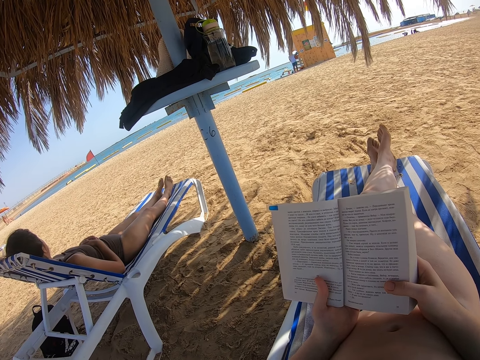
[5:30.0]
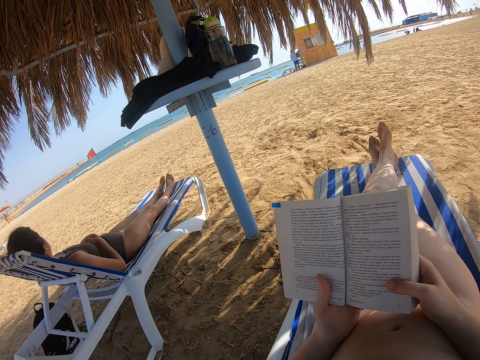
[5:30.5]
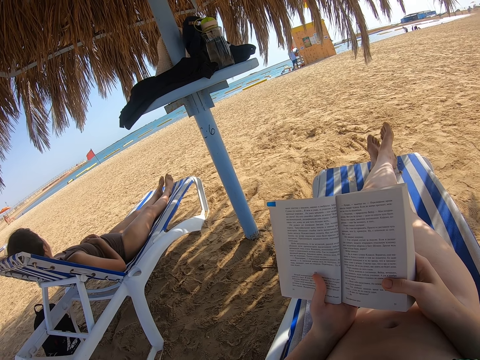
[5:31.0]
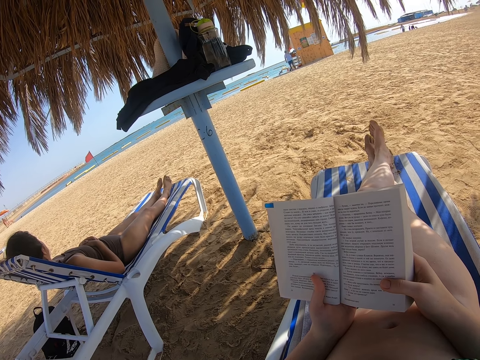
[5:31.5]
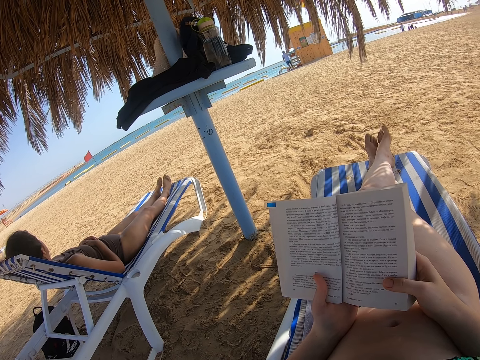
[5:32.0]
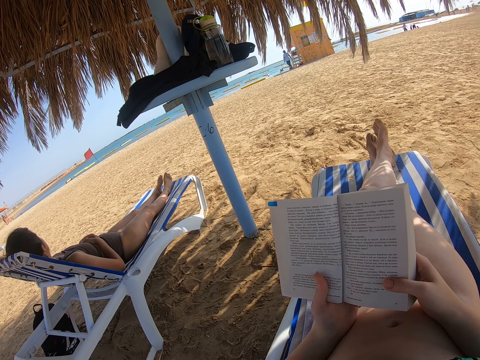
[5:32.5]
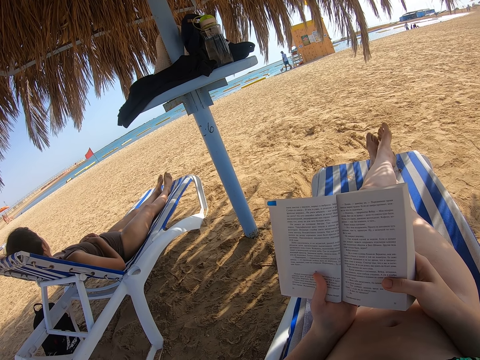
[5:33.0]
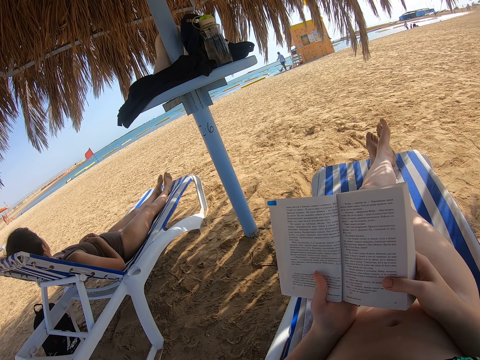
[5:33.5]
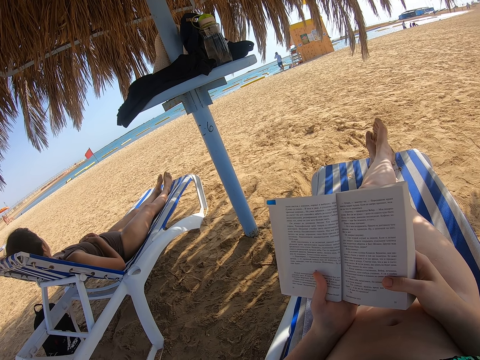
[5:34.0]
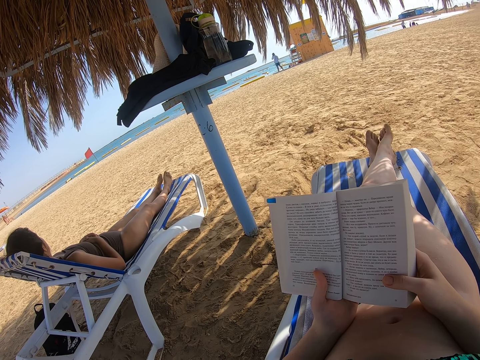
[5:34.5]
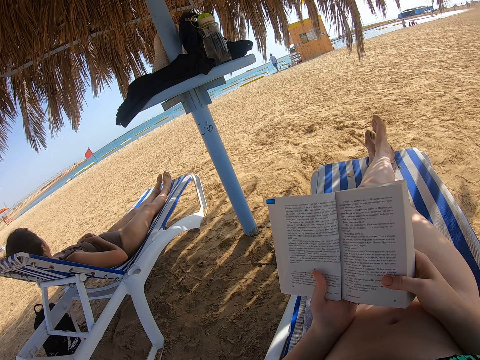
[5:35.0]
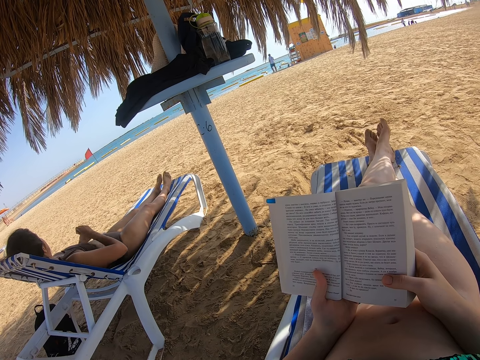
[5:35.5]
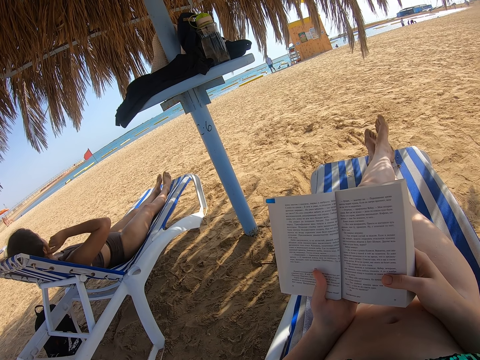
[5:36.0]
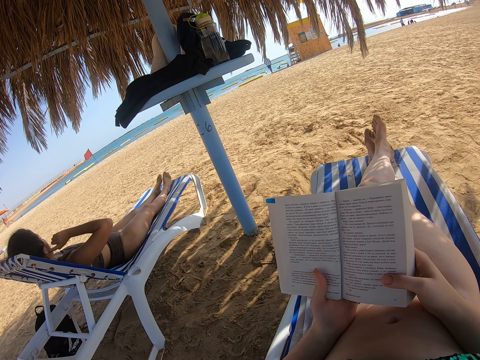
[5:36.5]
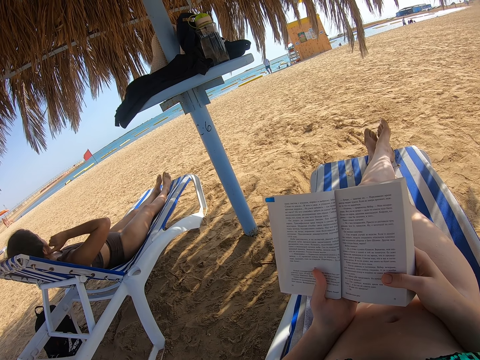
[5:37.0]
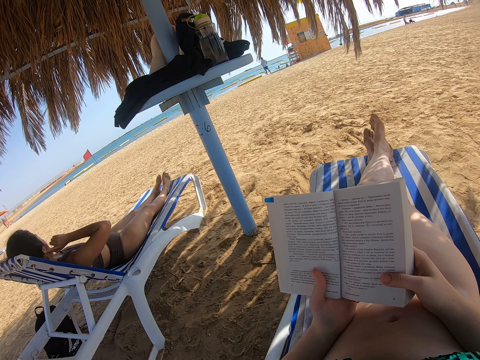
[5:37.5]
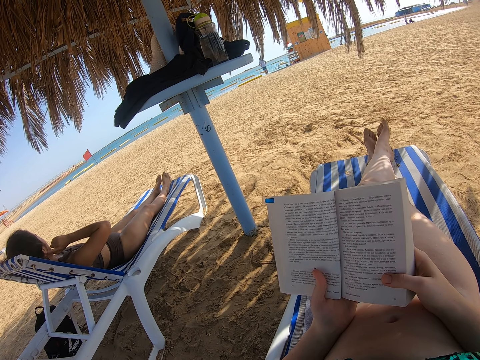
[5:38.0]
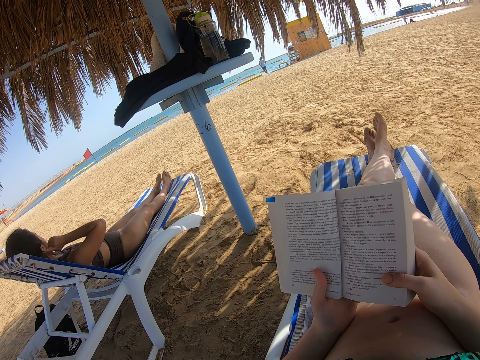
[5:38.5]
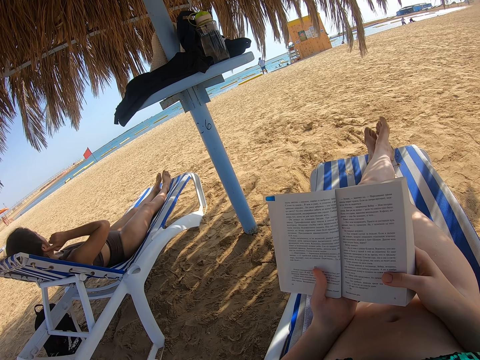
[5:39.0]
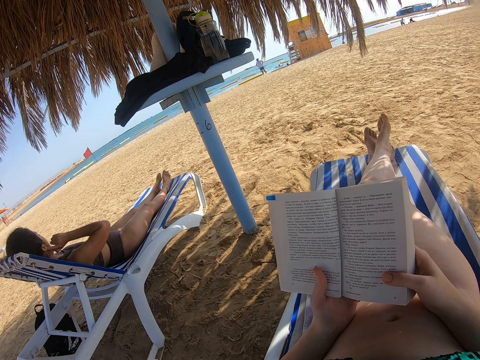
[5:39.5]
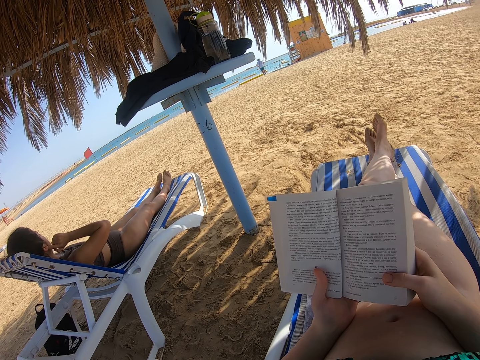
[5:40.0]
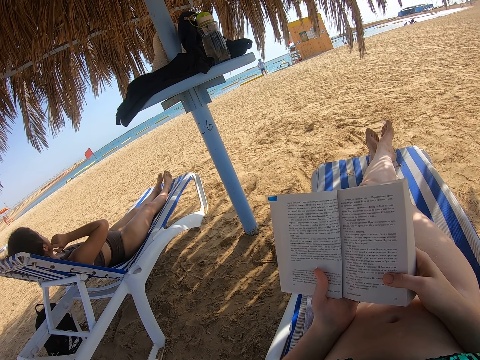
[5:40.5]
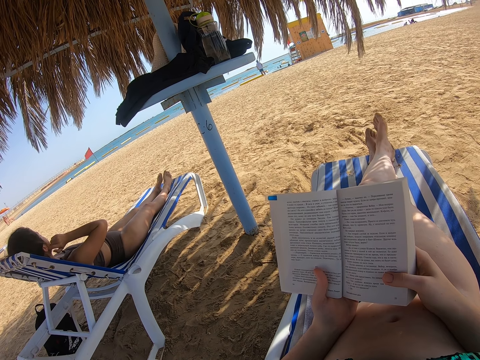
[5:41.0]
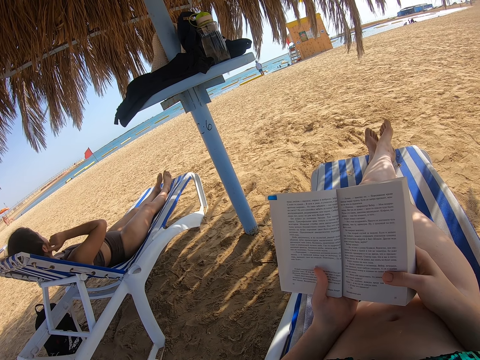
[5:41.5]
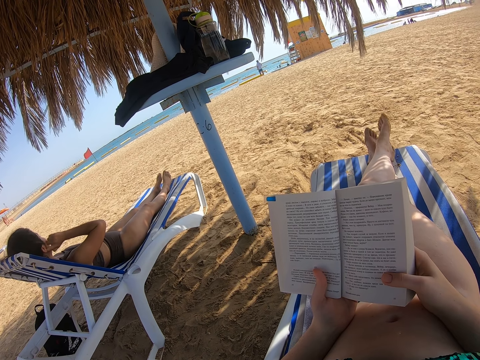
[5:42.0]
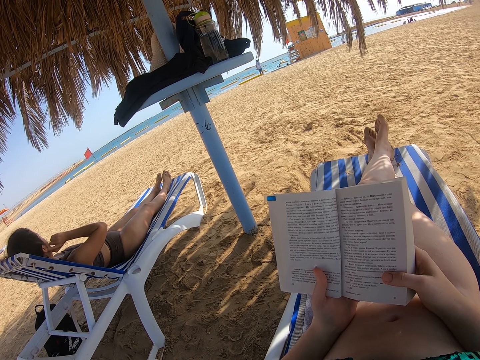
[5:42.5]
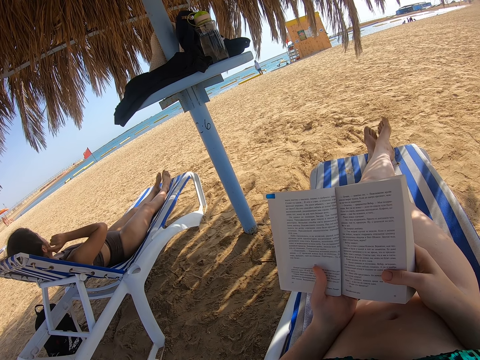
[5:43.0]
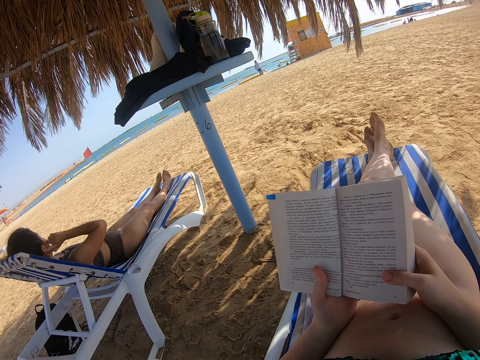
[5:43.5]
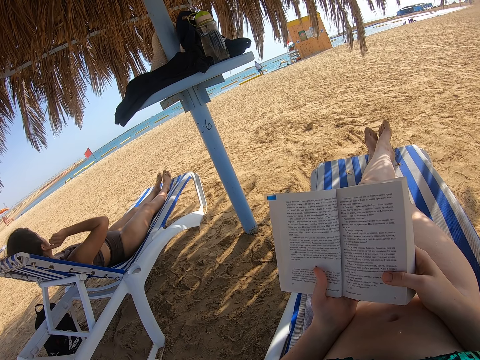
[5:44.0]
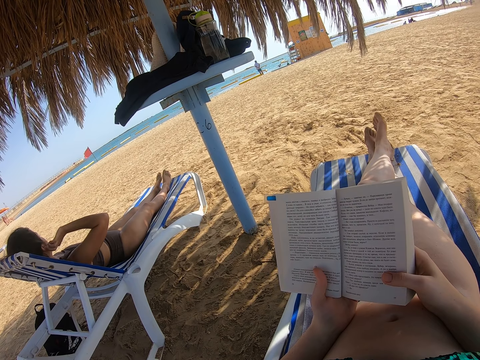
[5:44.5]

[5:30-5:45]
A lady scratches the body and raises the right hand to the ear.

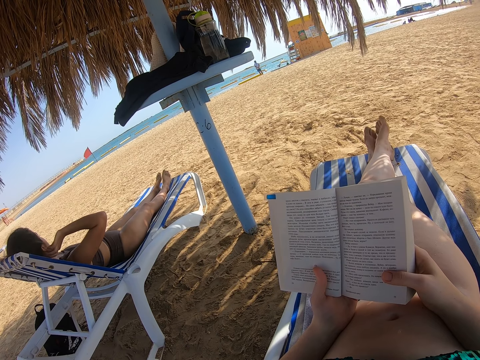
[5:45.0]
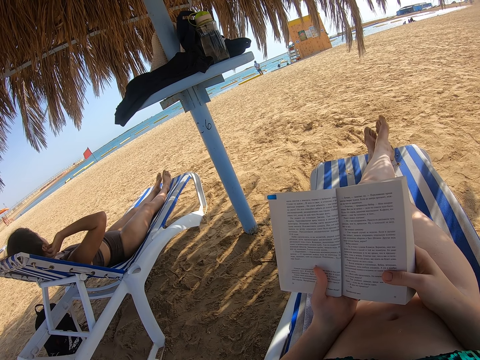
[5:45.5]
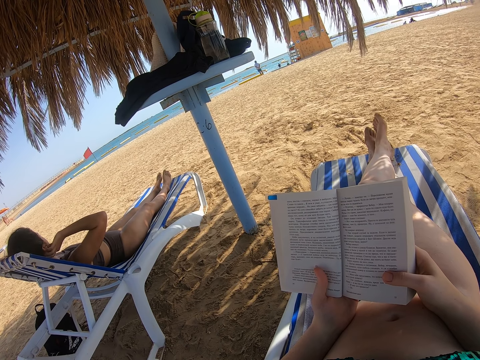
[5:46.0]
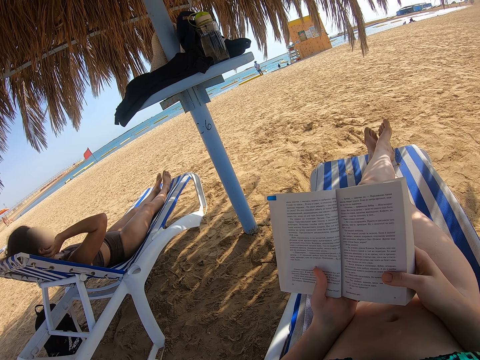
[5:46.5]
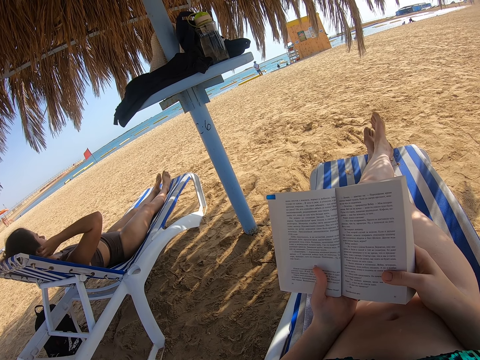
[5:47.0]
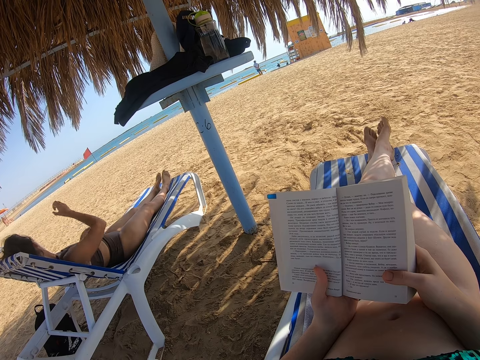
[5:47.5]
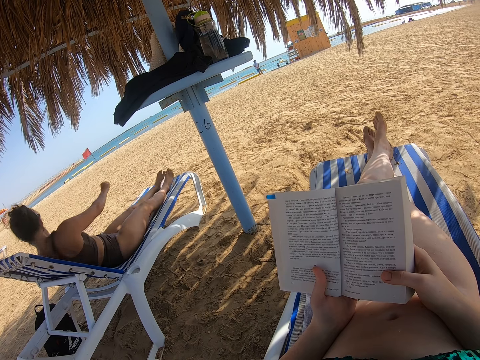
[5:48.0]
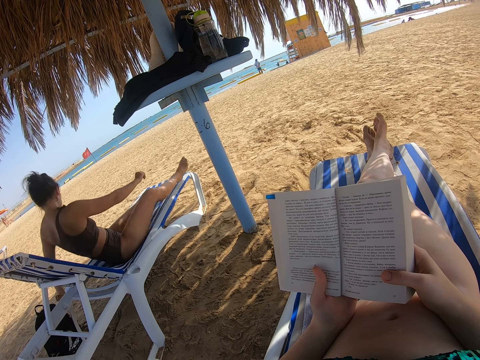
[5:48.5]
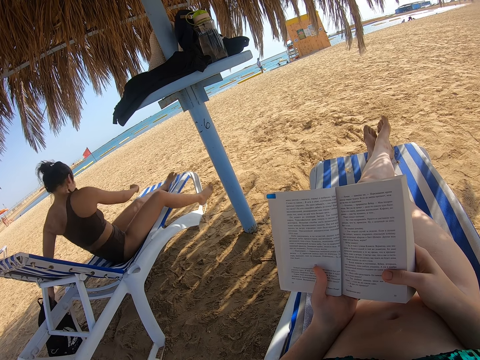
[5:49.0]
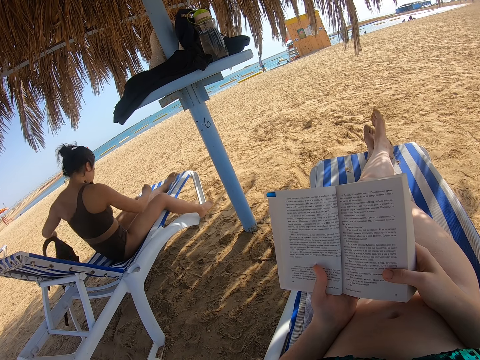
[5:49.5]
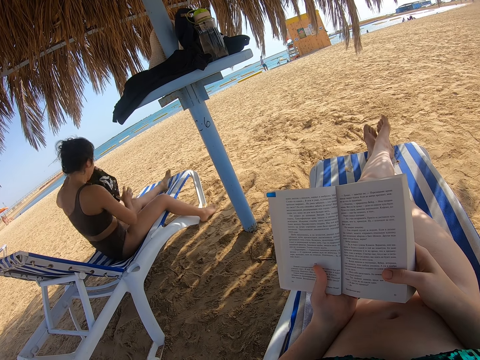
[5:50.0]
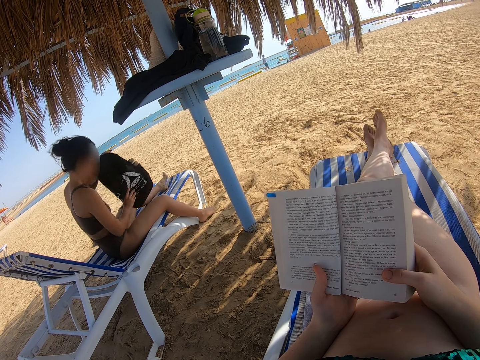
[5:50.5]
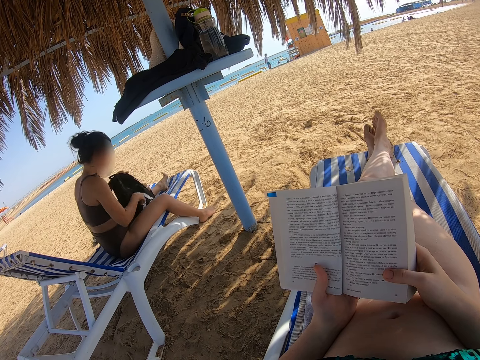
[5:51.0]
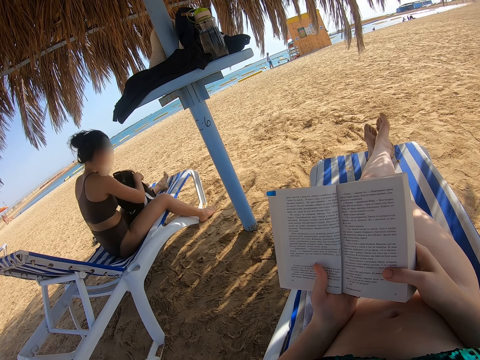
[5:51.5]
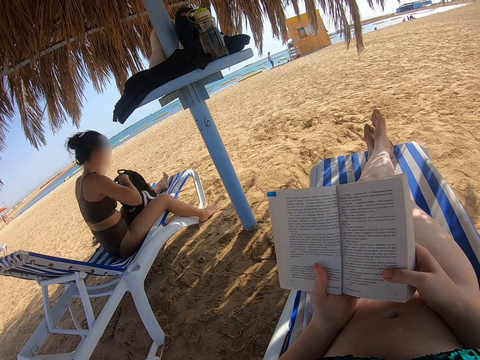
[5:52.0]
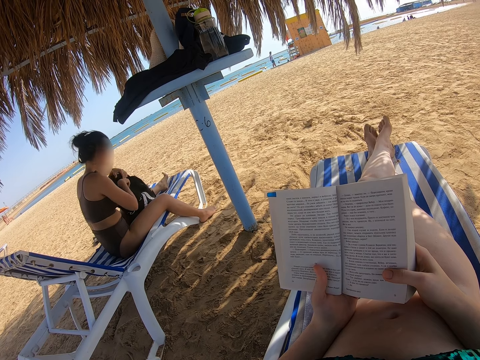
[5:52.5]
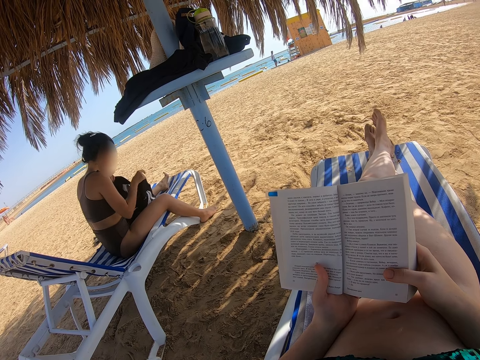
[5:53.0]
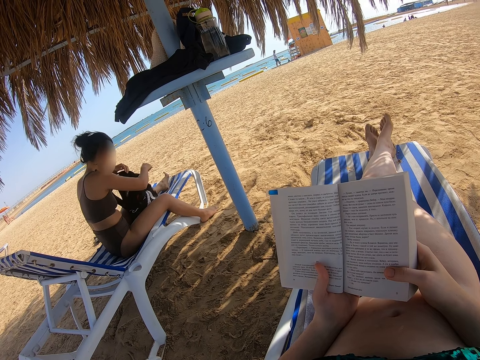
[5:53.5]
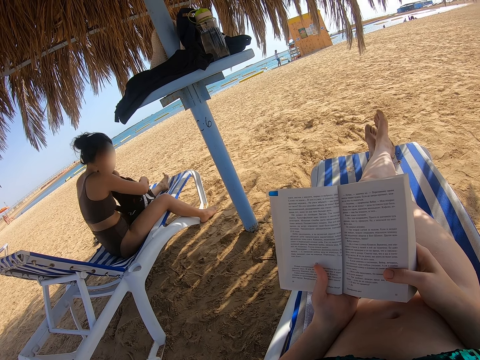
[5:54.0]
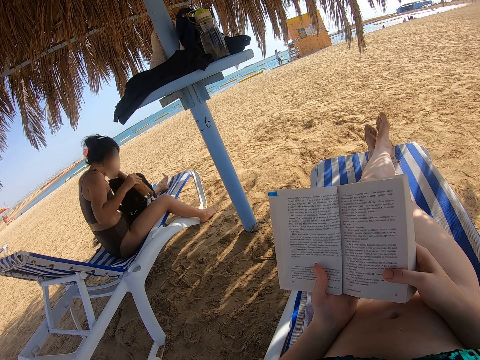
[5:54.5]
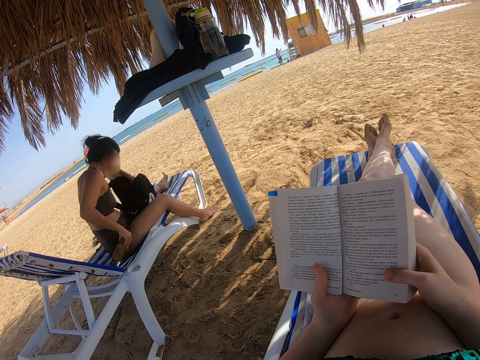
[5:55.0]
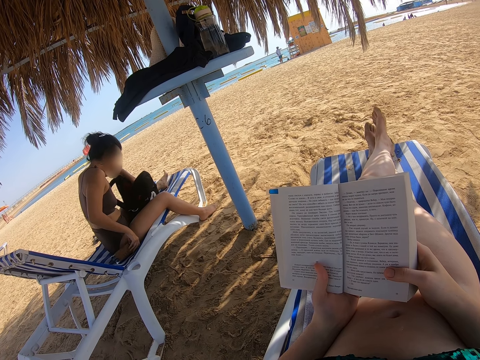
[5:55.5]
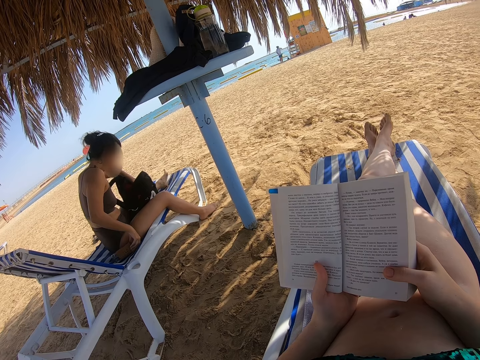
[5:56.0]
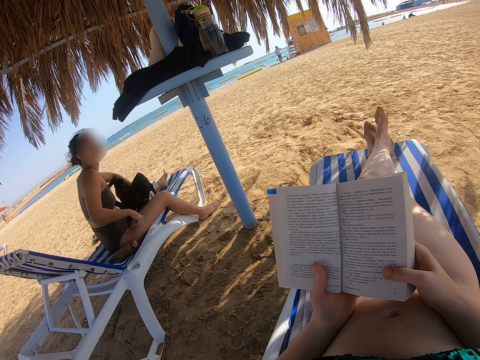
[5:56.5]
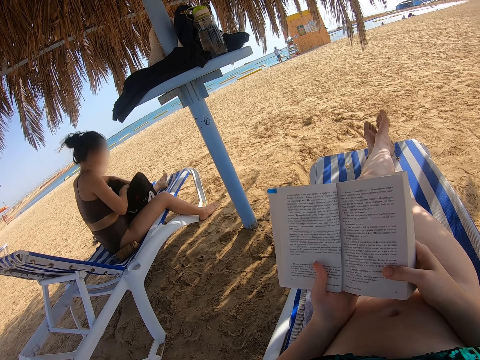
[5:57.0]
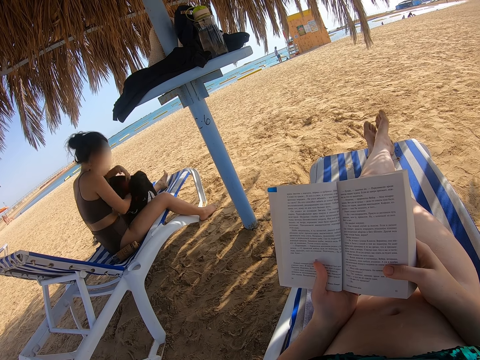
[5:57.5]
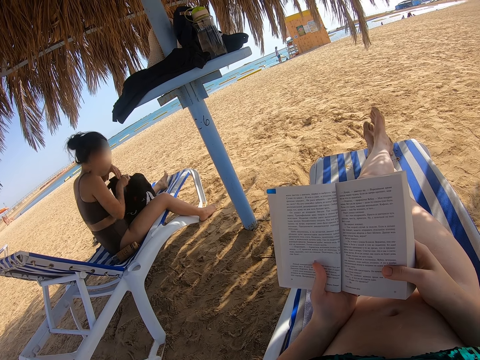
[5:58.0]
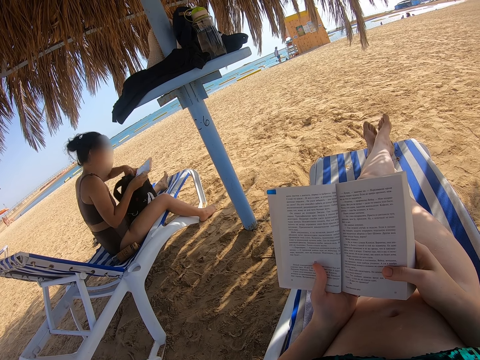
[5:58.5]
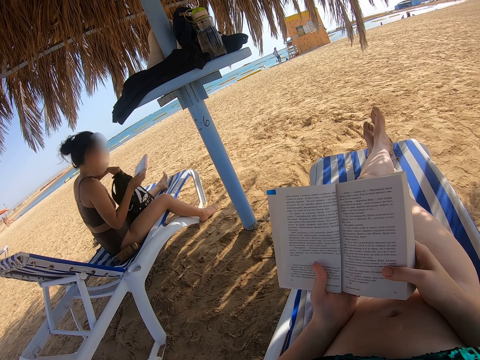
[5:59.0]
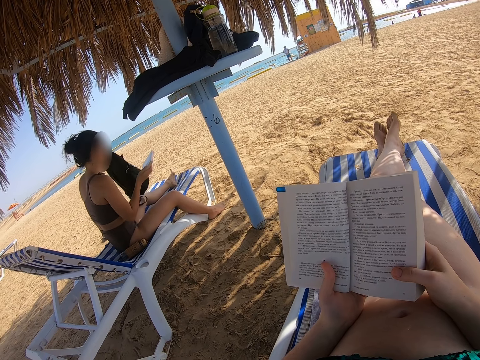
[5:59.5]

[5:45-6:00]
A lady adjusts sitting position, picks up a bag, and stands from the bench. The camera wearer picks up the bag from the ground. The lady opens the bag with both hands. The lady picks up a water bottle from the bag, places the water bottle on the chaise chair, picks up a book from the bag, and picks up the bag.
